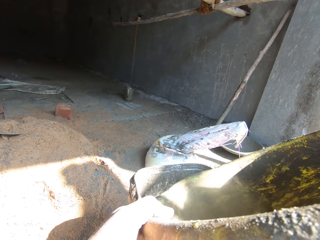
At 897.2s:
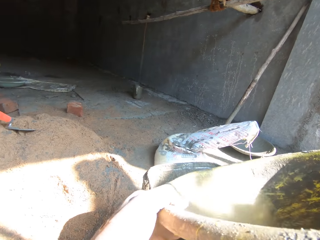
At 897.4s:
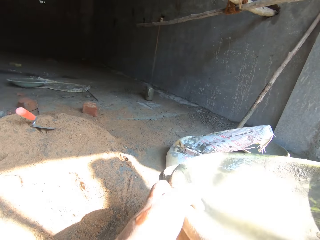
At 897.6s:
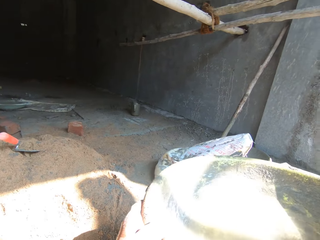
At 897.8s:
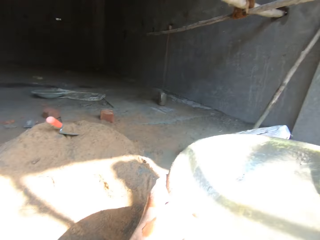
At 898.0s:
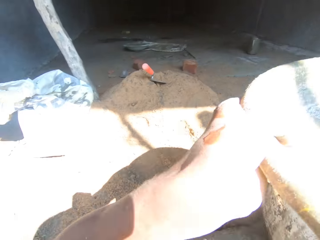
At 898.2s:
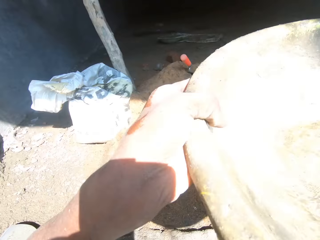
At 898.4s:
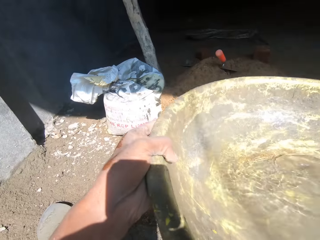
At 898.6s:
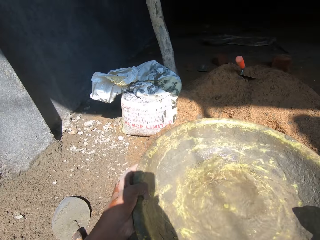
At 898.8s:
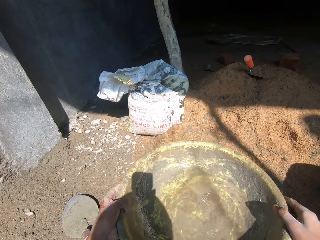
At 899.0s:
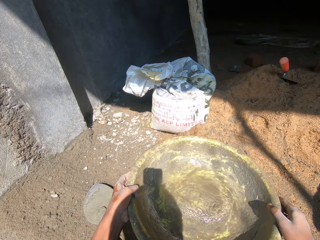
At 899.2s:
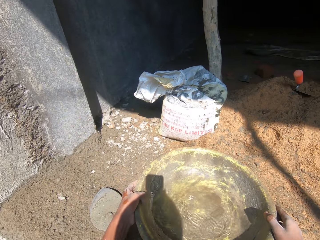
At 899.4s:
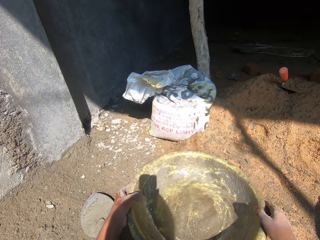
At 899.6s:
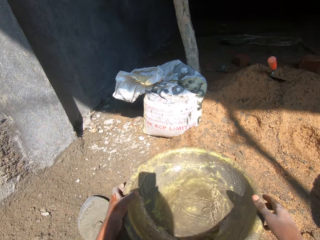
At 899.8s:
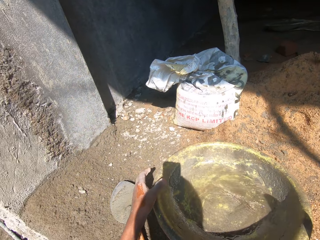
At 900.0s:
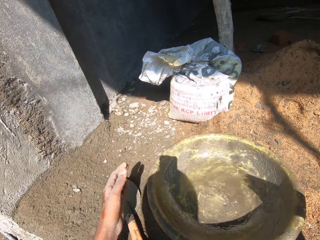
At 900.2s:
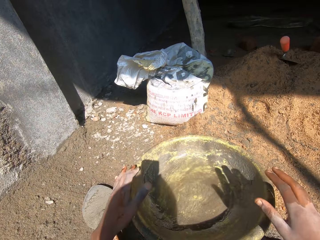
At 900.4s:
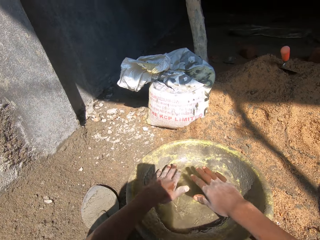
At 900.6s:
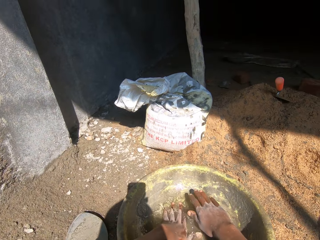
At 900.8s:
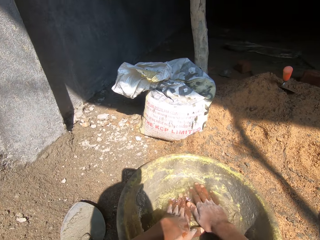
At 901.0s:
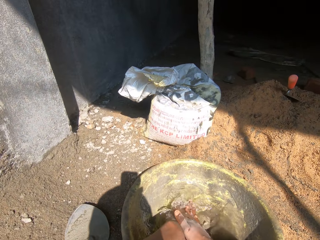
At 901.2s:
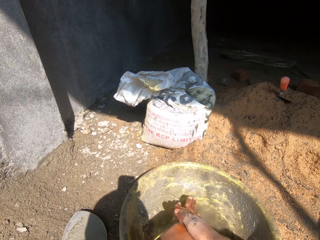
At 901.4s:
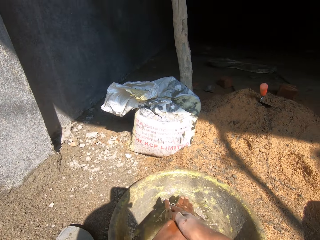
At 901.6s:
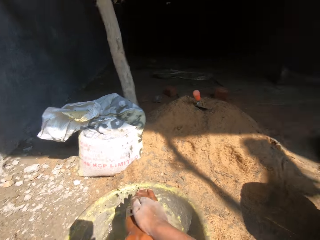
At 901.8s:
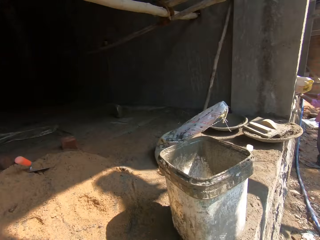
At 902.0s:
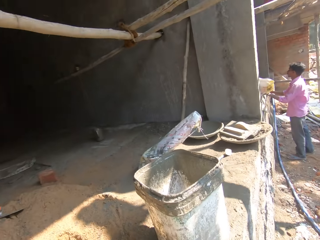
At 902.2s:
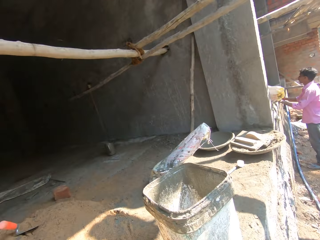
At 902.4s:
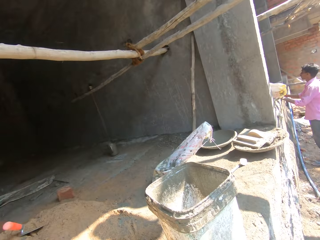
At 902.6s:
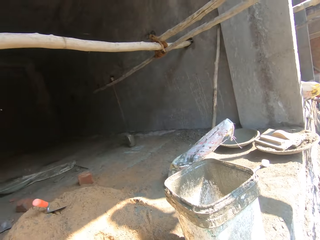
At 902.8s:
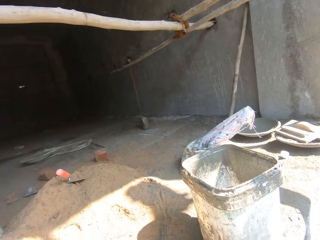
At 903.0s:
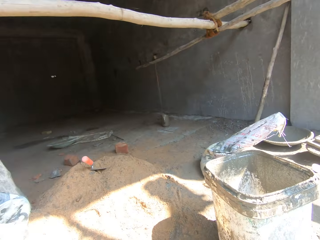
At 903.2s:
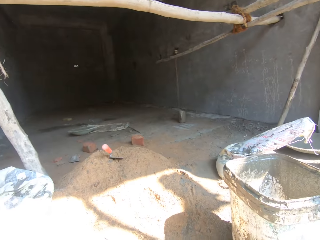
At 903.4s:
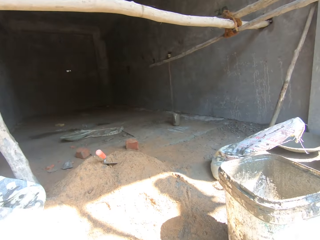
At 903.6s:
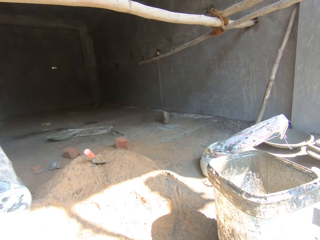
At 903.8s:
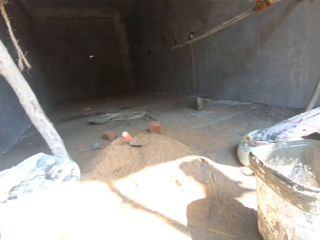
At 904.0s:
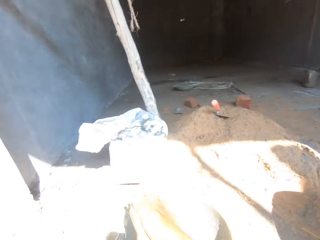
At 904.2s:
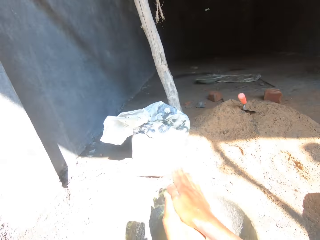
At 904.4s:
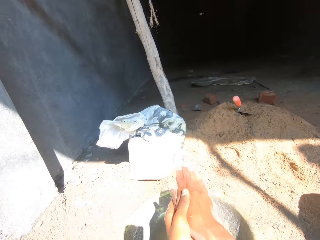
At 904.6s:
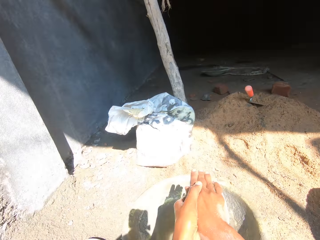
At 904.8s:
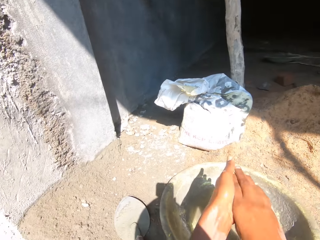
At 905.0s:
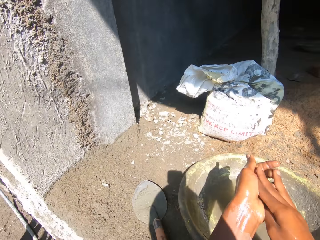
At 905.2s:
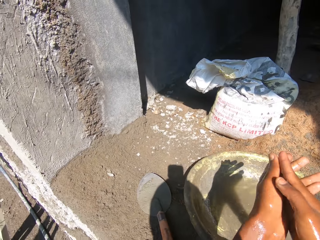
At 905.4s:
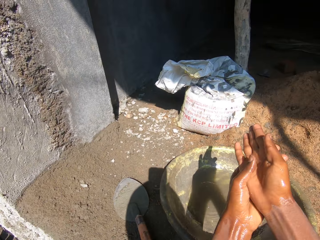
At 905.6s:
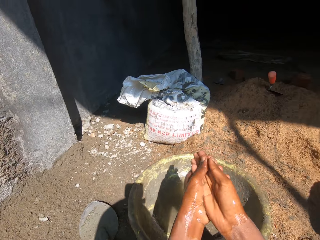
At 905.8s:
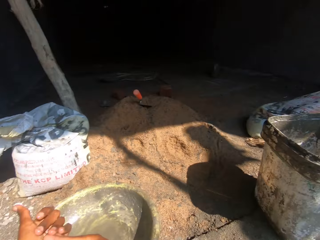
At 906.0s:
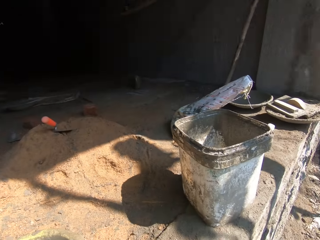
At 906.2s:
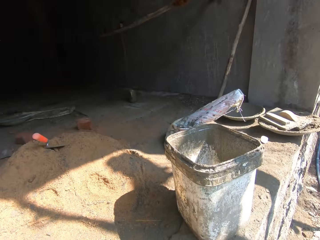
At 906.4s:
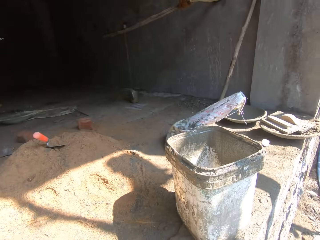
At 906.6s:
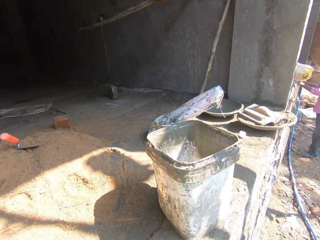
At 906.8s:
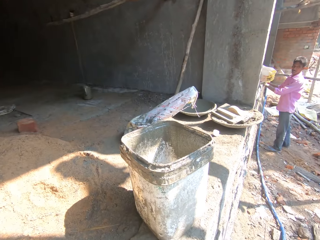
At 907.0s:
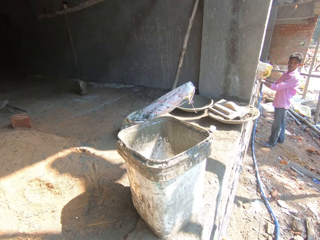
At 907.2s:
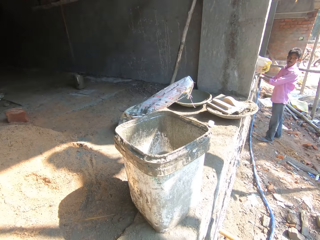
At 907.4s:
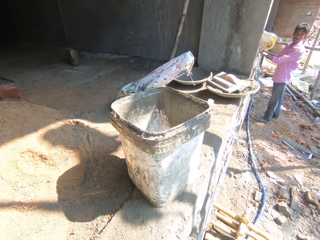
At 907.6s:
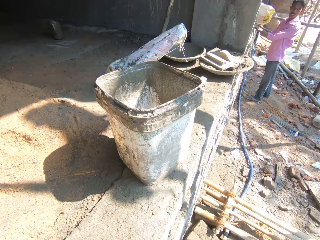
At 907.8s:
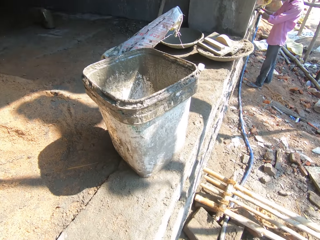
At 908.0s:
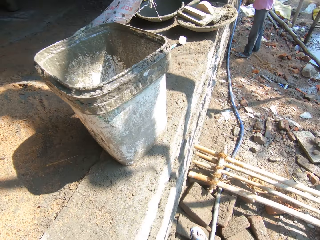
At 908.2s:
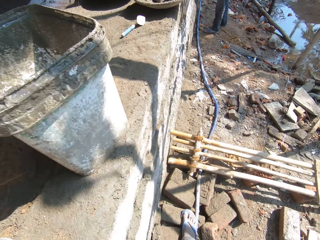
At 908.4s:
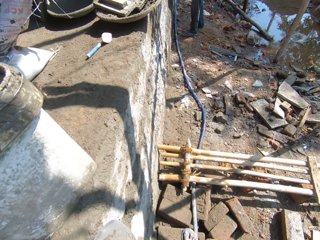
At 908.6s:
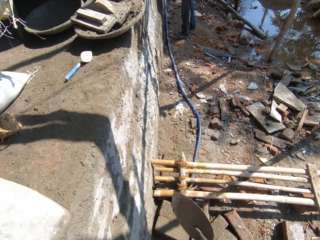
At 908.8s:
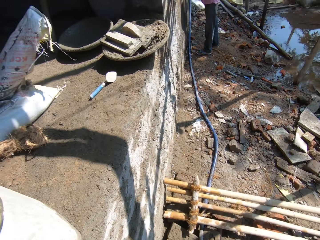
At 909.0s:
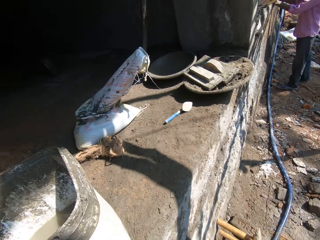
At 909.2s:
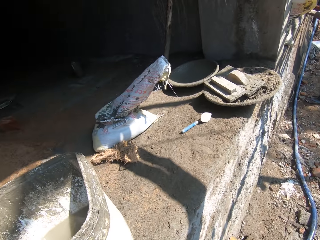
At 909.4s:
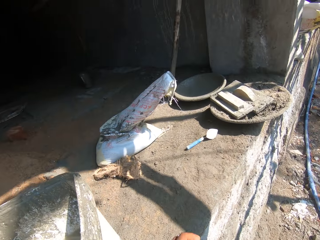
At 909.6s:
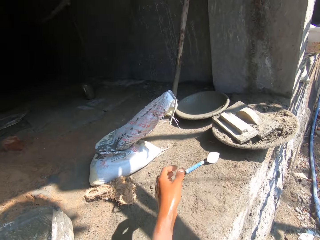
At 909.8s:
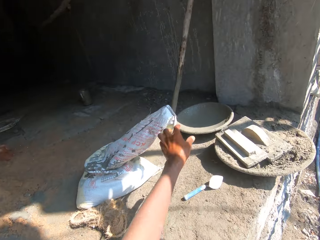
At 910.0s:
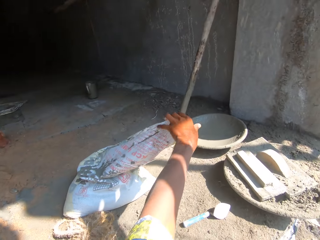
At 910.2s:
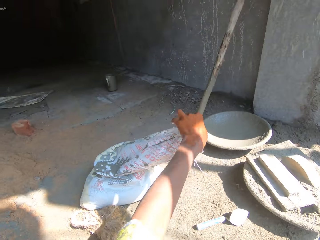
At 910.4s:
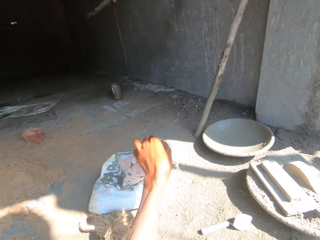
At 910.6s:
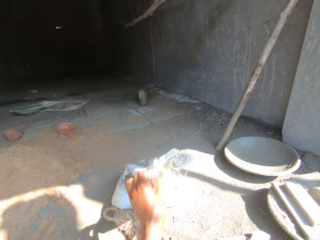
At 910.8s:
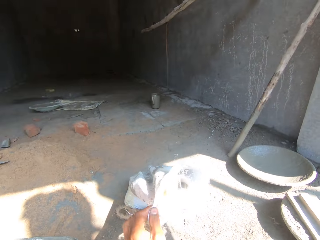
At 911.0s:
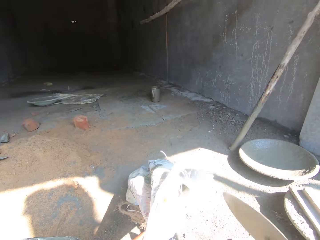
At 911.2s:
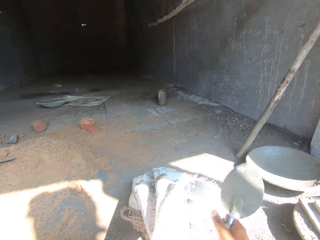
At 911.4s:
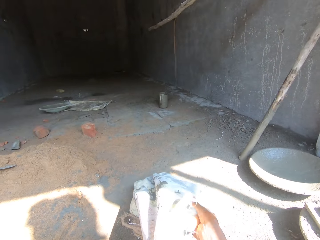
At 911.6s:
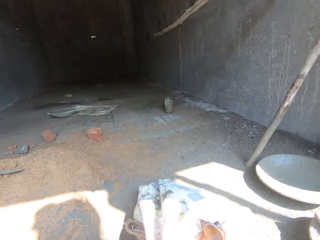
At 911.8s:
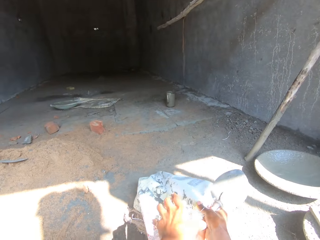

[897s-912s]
The camera wearer holds a basin. They put the basin on the floor. They put hands in the basin with water. They wash hands in the basin. They converse with a man. They look around. They wash hands in the basin again. They look around. They look at the man. They touch a bag of cement. They stretch a hand. They hold the bag of cement.

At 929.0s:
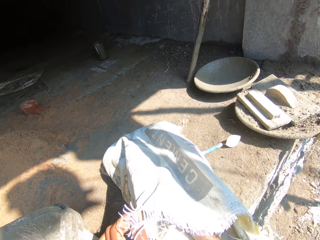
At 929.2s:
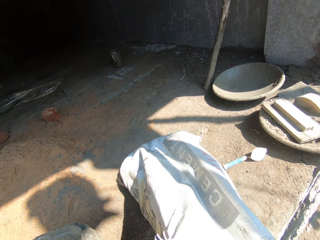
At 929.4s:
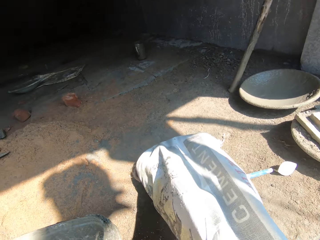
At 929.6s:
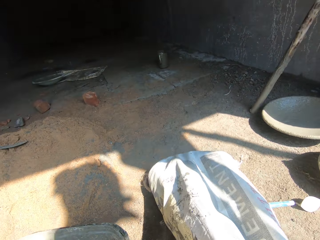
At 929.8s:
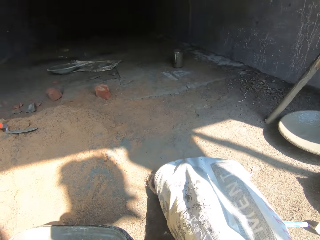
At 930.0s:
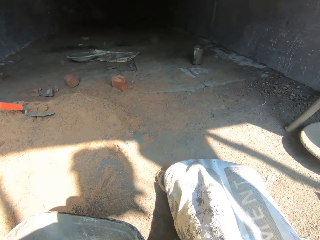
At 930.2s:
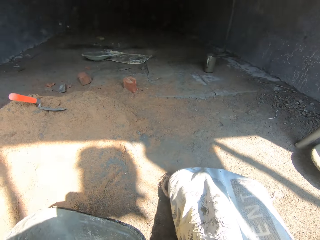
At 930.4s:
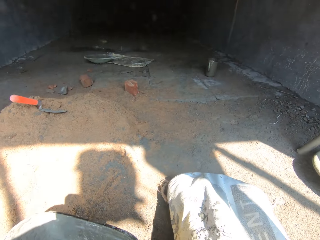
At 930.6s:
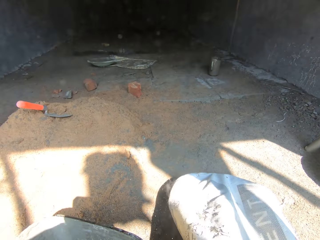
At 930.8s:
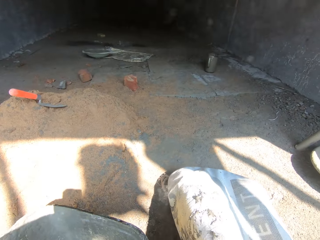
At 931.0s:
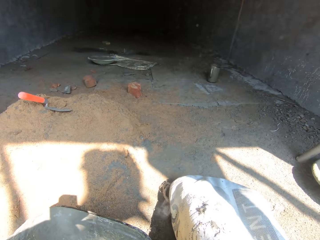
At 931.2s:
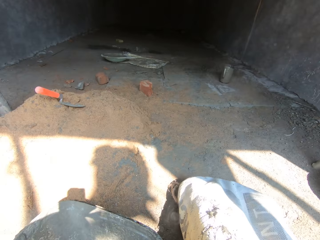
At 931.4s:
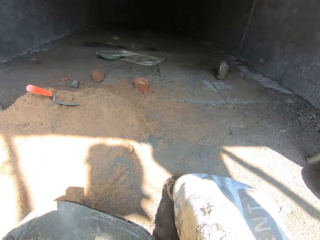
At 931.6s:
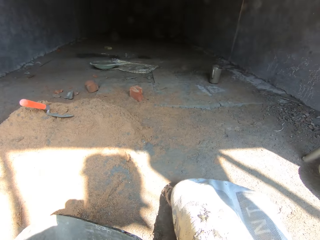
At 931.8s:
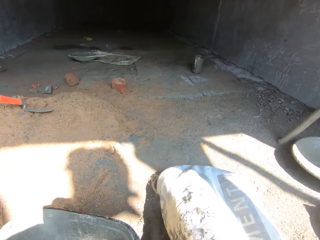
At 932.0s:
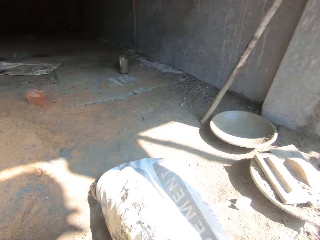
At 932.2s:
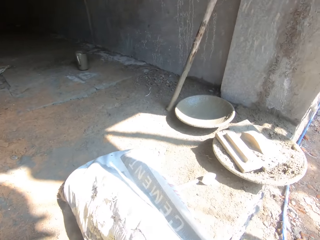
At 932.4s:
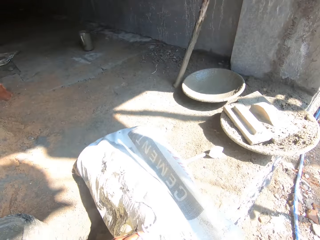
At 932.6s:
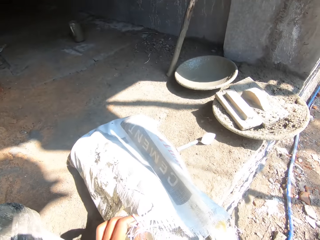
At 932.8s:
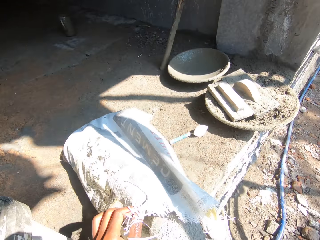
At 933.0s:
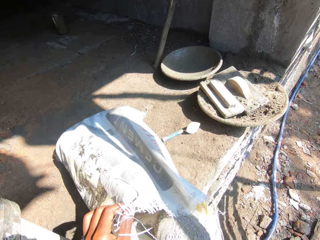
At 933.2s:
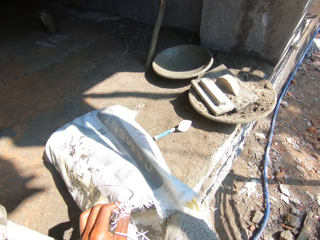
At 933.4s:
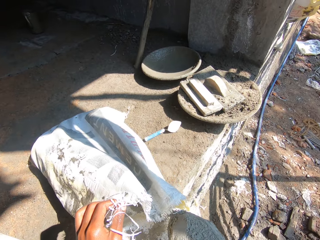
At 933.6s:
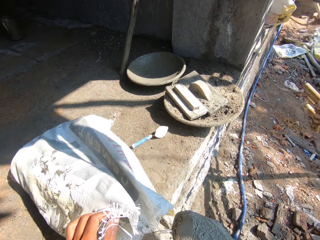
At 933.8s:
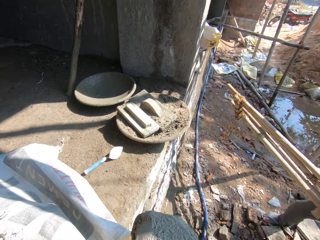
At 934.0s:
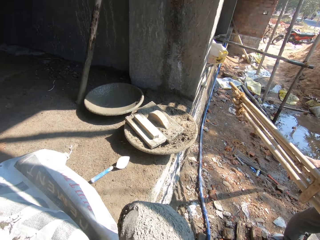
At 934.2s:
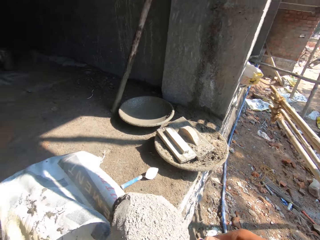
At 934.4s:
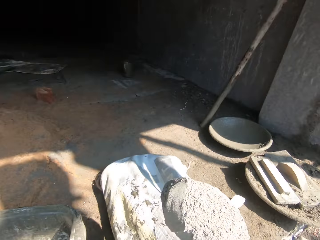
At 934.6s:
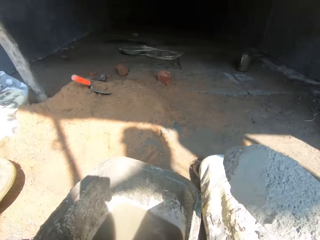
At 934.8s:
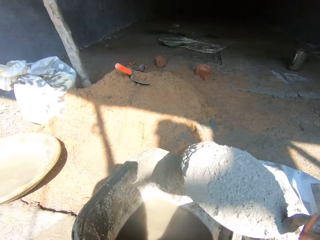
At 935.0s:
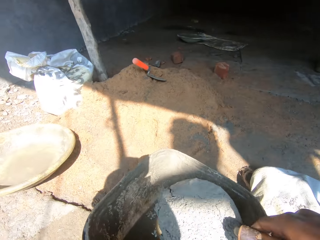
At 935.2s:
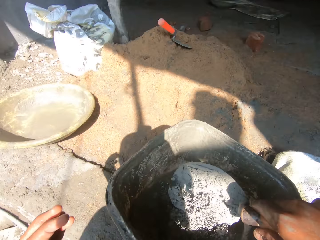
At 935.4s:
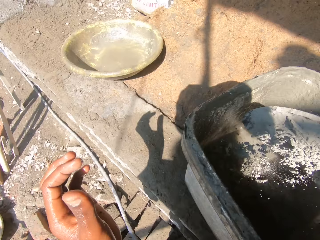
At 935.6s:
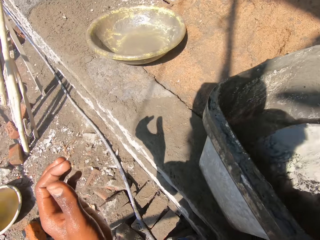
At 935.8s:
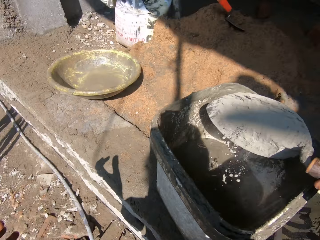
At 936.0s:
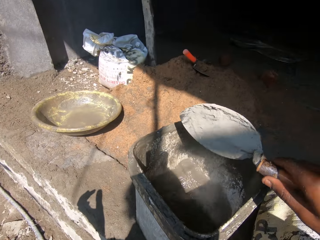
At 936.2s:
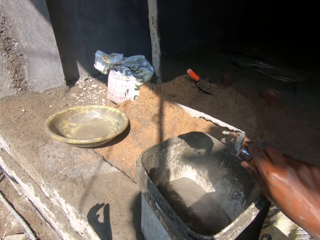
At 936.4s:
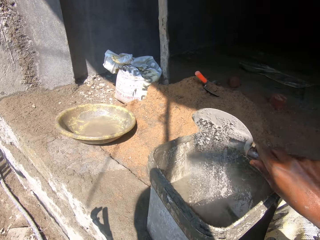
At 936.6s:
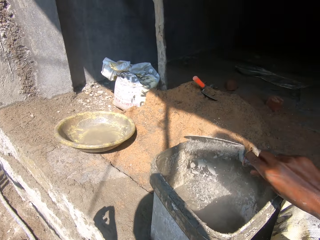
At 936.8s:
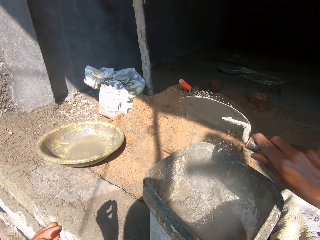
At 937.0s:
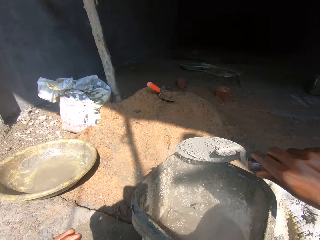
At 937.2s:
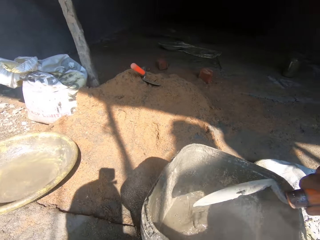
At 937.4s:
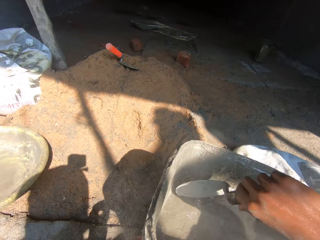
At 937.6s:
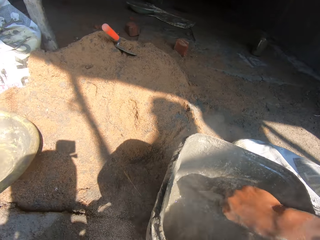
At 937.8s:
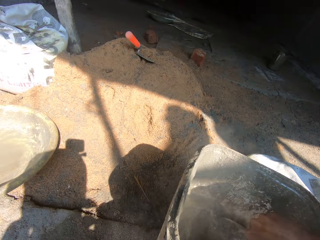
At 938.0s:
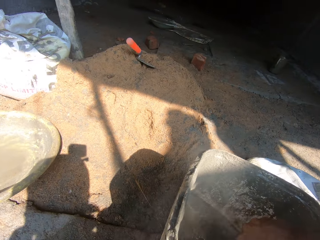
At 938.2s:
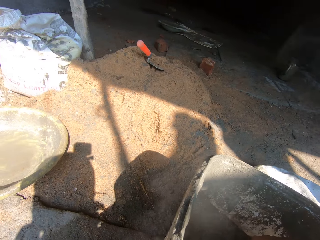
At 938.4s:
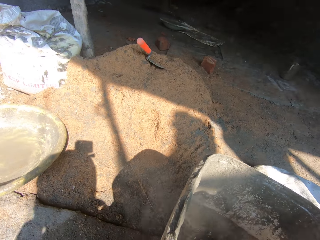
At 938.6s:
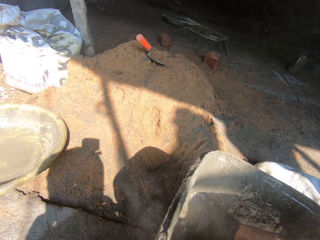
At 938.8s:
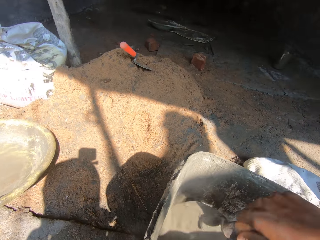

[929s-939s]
The camera wearer puts a trowel in a bag of cement. They look at sand on the floor. They converse with a man. They scoop cement in the bag of cement. They hold the cement with the trowel. They turn. They pour the cement in the bucket. They hit the trowel on the bucket edges. They dip the trowel in the bucket. They stir water and cement in the bucket.
